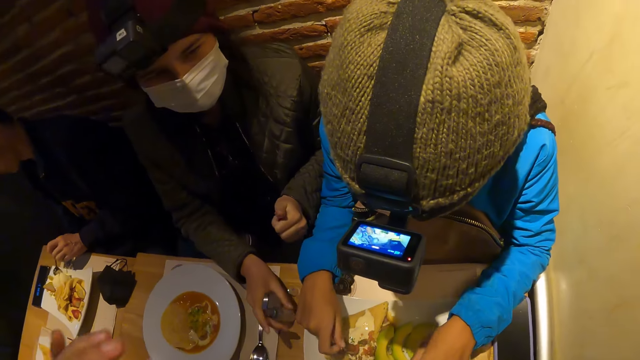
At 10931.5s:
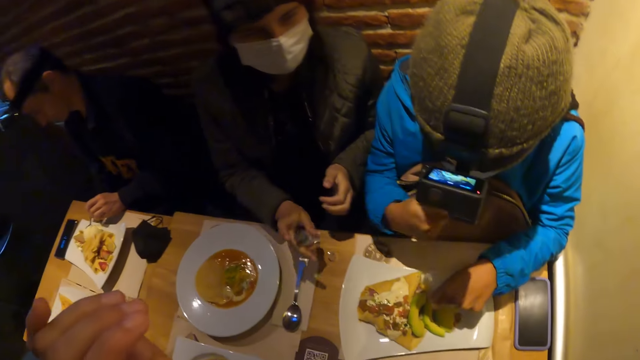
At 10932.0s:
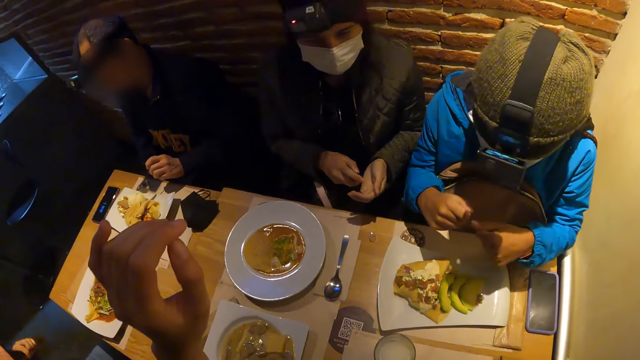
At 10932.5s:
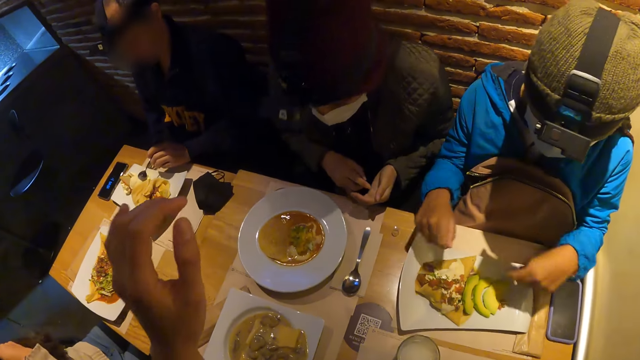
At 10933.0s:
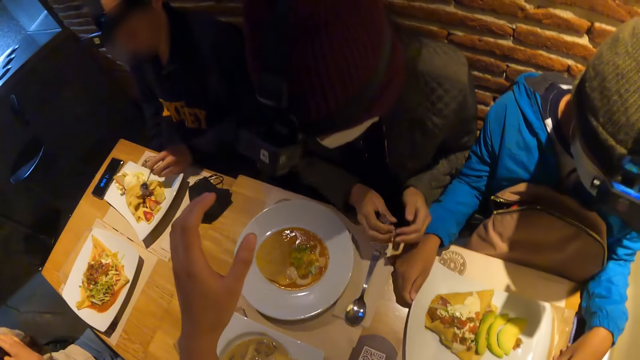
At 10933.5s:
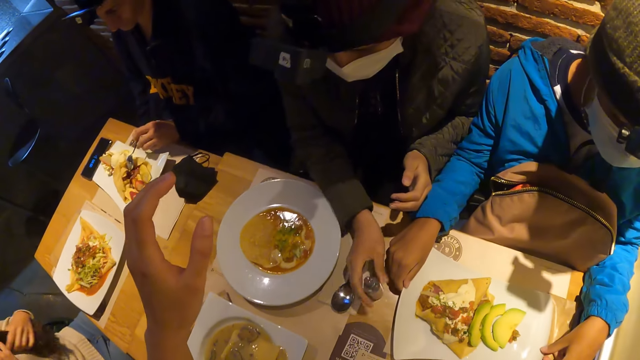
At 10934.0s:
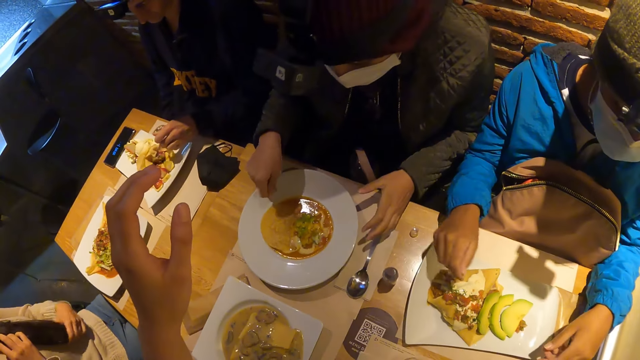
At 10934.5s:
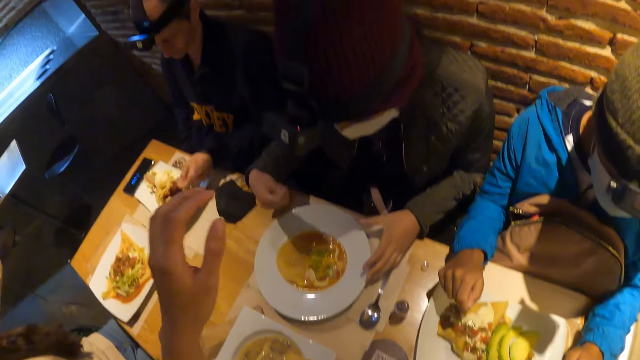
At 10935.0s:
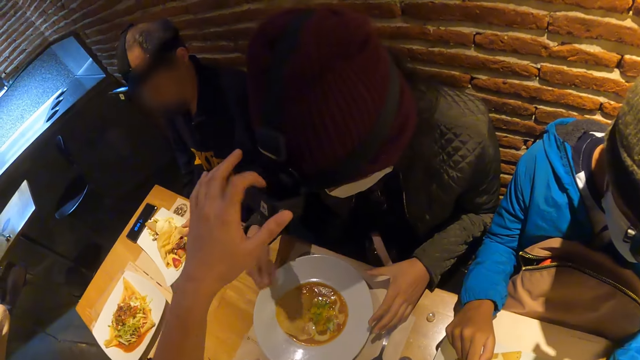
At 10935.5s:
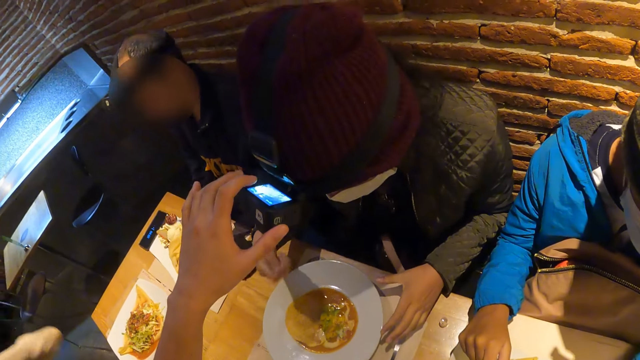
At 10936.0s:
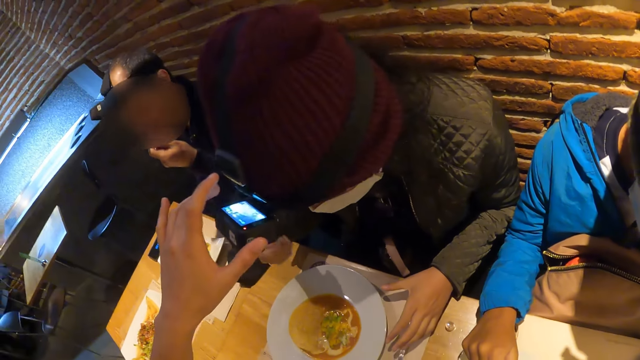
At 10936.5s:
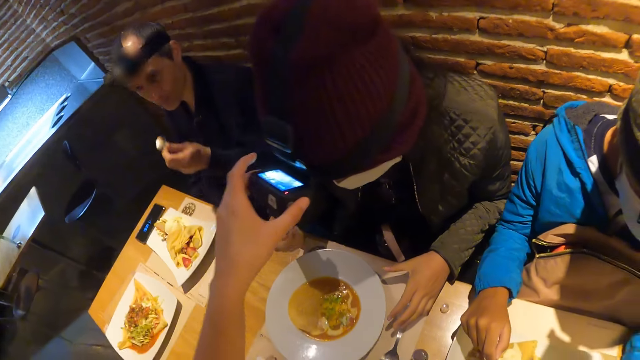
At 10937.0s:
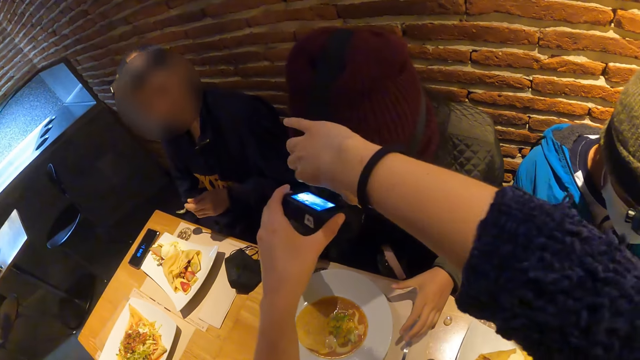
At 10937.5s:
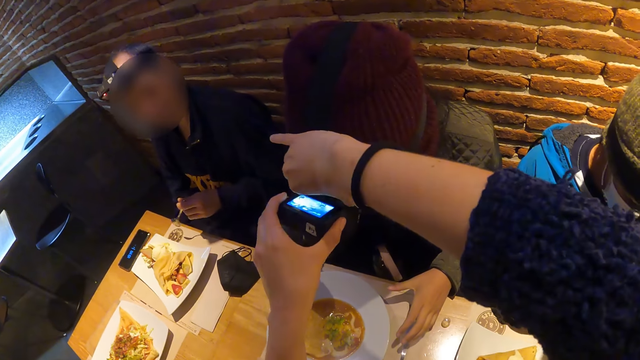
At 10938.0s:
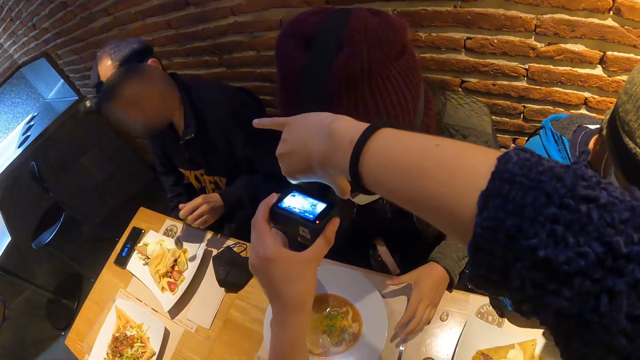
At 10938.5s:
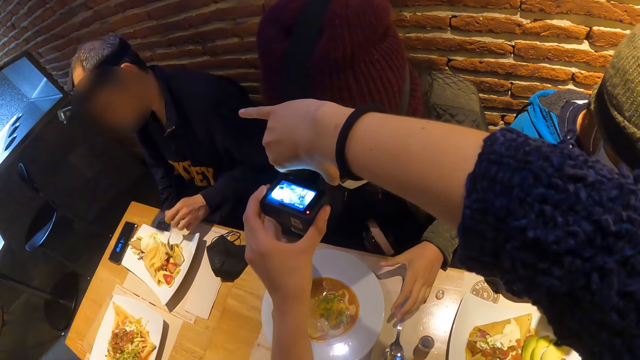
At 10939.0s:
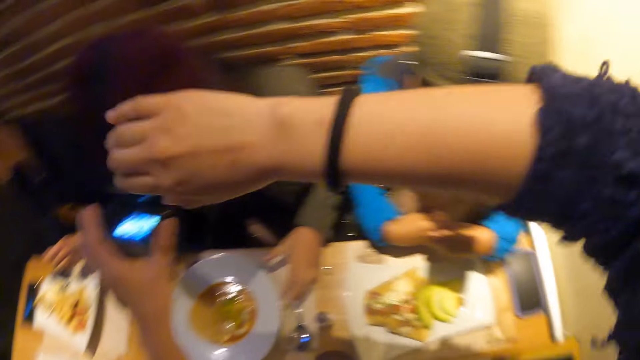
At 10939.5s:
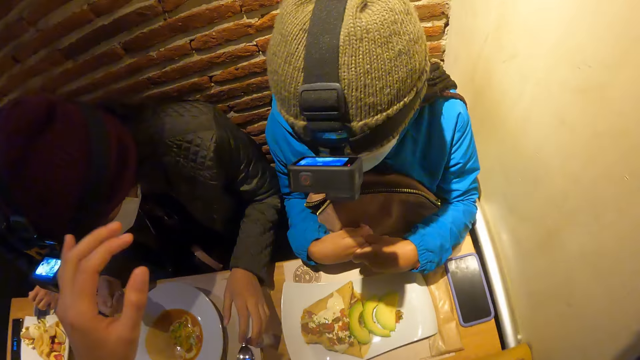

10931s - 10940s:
A woman picks the bottle of sanitizer from the table with her right hand. A man eats the food from the plate with the spoon in his left hand. The woman sprays the bottle of sanitizer on her left hand with her right hand and drops the bottle cap on the table with her right hand. The camera wearer adjusts a camera head strap on the woman's head with her left hand.

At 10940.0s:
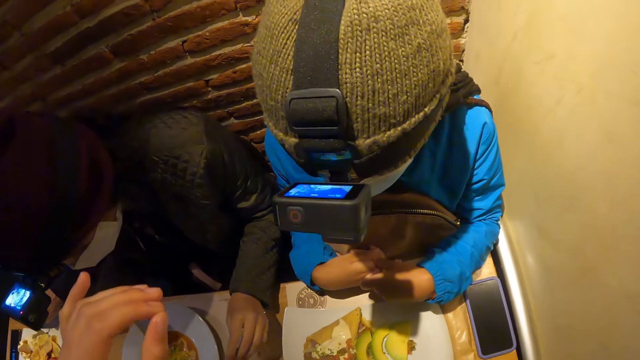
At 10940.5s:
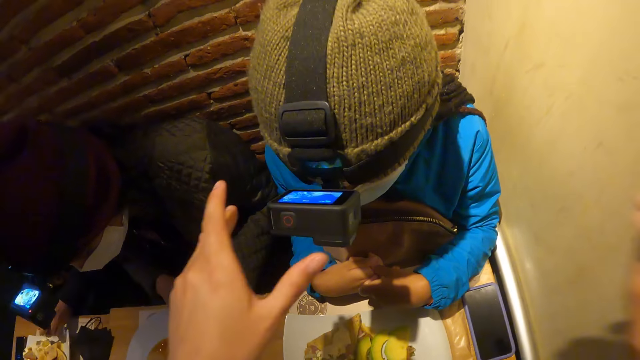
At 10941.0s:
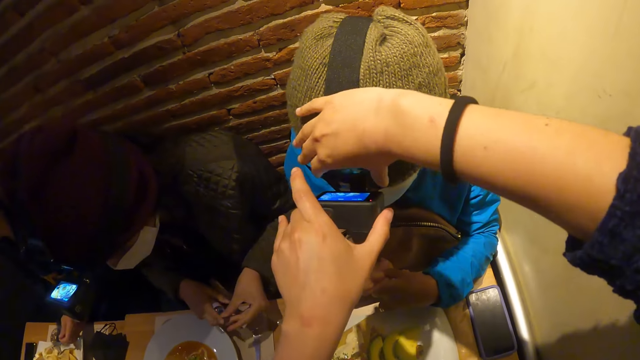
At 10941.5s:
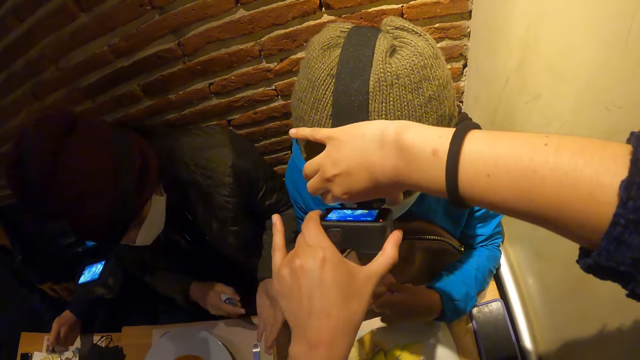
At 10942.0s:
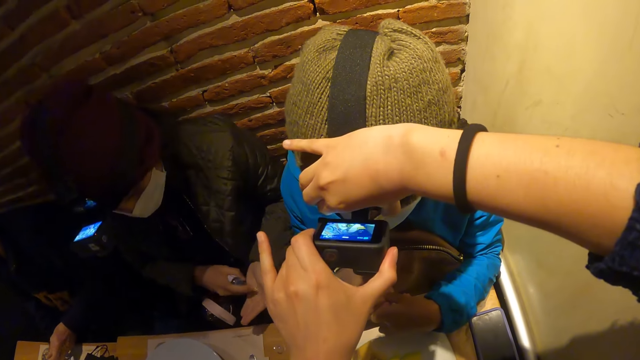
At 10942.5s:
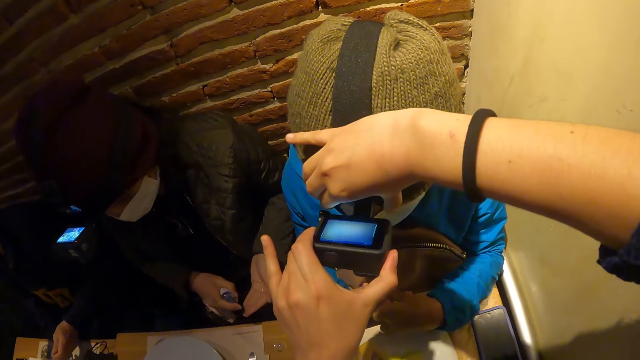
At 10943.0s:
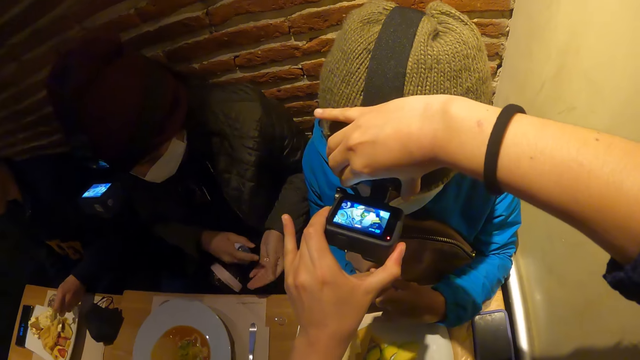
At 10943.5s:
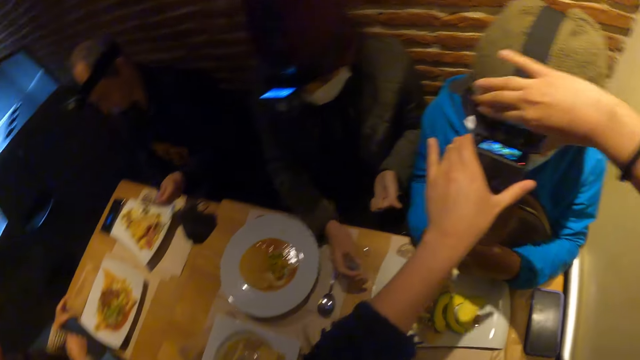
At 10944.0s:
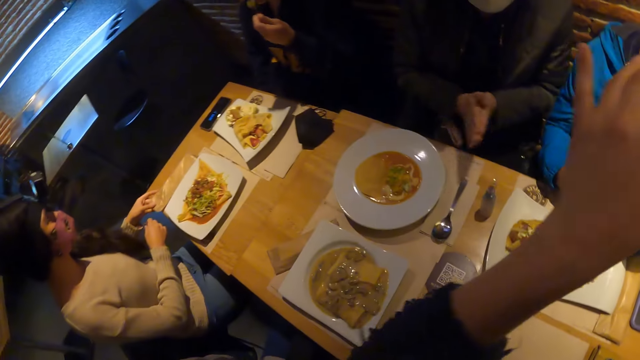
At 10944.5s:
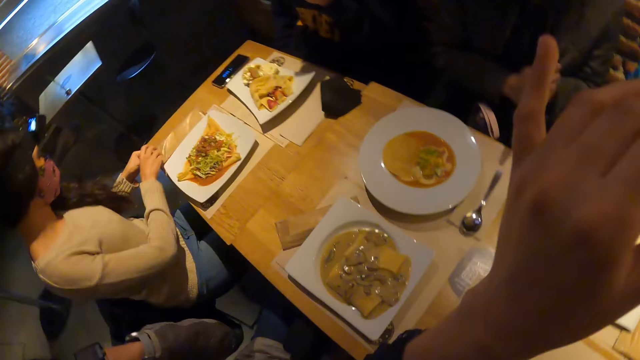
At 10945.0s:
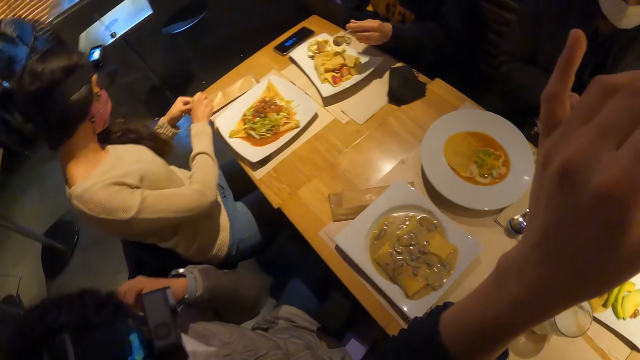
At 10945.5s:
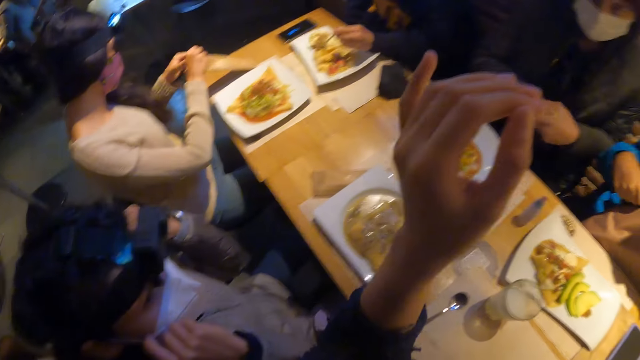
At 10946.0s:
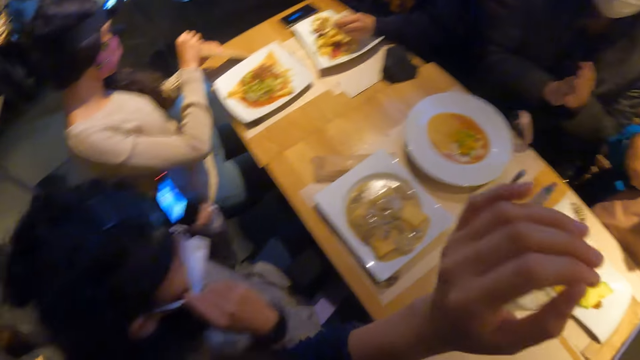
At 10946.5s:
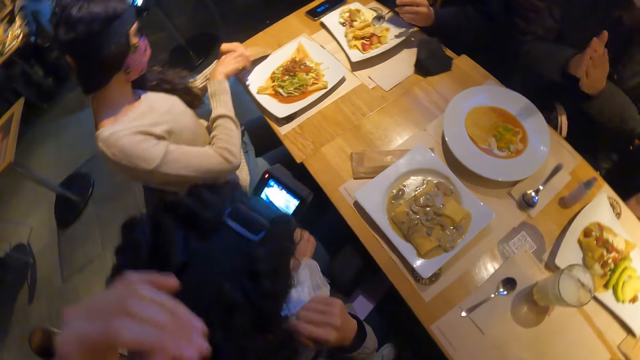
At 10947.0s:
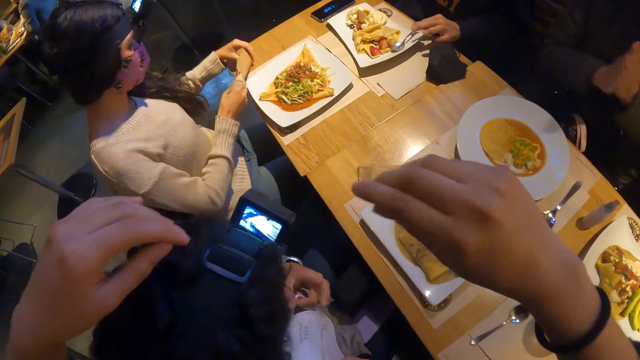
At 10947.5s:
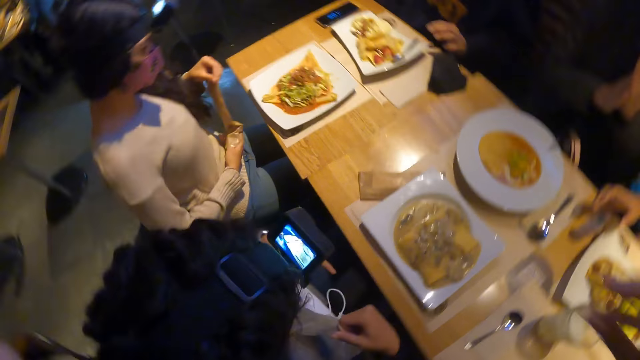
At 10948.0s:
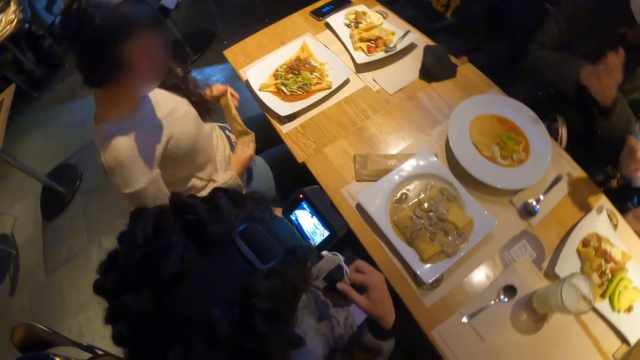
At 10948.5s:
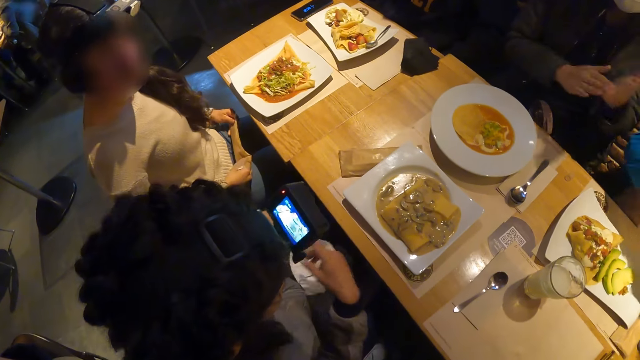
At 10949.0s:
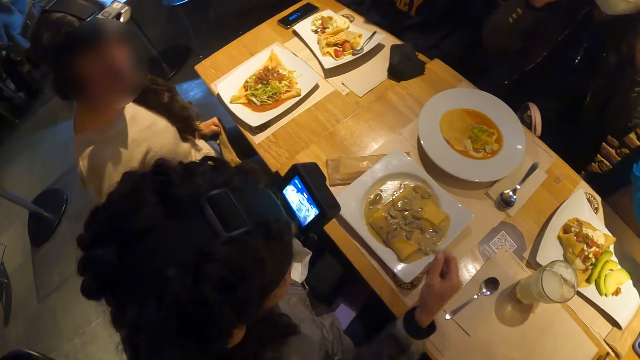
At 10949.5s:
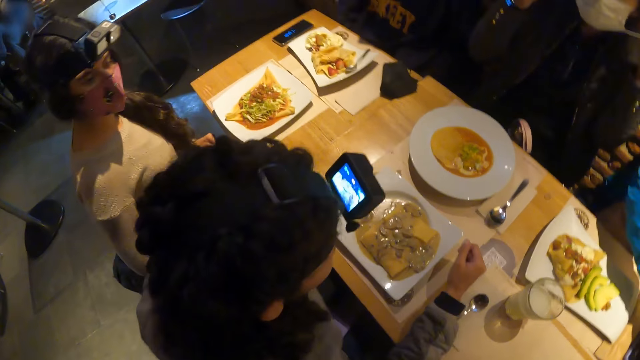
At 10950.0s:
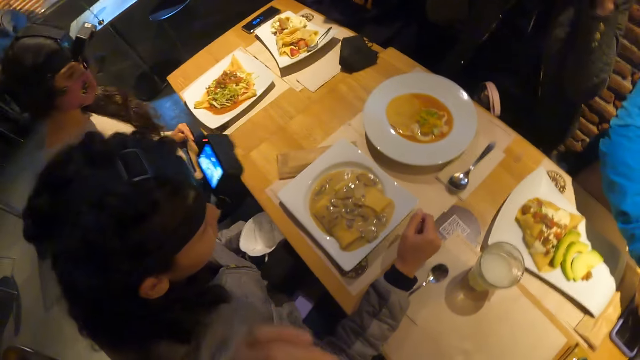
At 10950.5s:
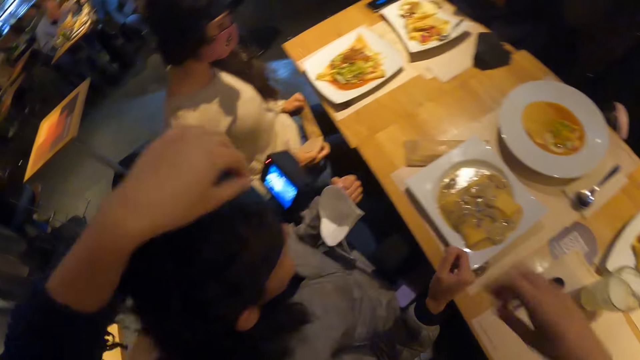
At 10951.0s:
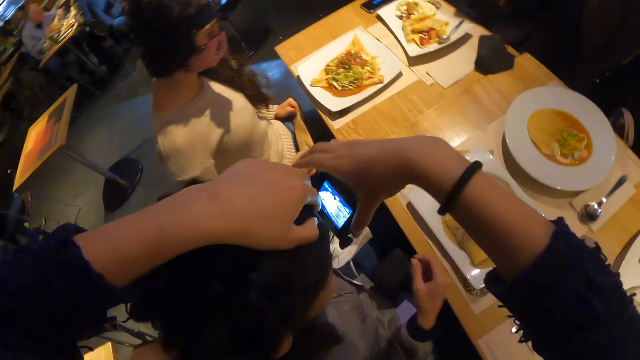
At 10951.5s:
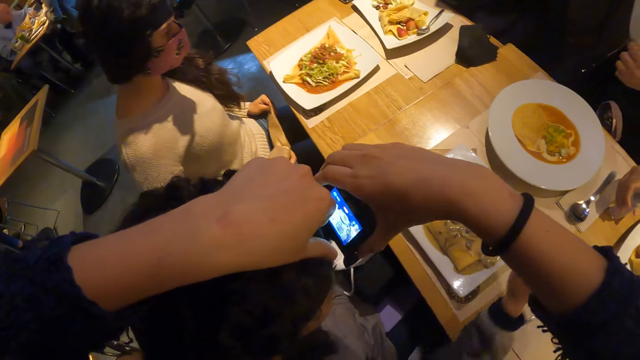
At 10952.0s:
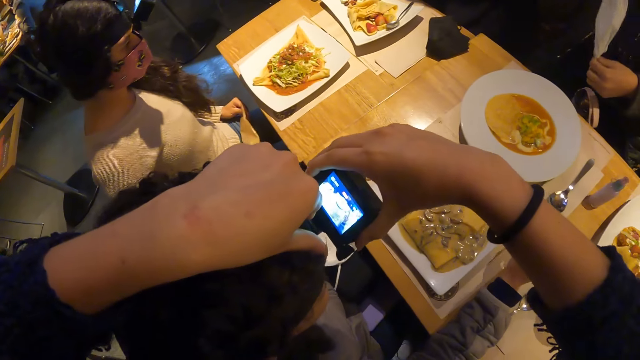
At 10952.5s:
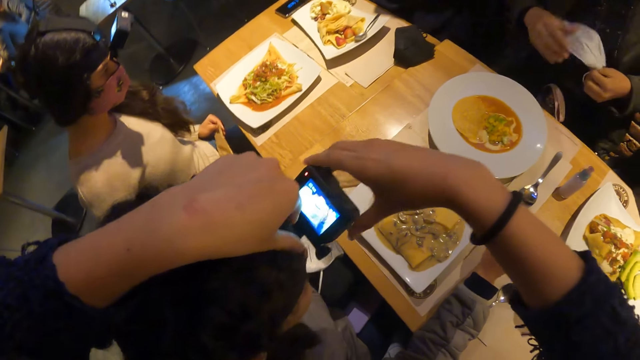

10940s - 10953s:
A woman picks up the bottle of sanitizer from the table with her left hand. She passes the bottle of sanitizer from her left hand to her right hand. The camera wearer adjusts the camera of a person. The first woman sprays the bottle of sanitizer on her left hand with her right hand. She drops the bottle cap on the table with her right hand. Another woman holds a paper bag on the table with her left hand. A third woman opens the paper bag with both hands. The camera wearer adjusts the camera of another person. A man drops the spoon on the plate of food with his left hand. A fourth woman picks up the bottle of sanitizer from the table with her right hand. The camera wearer adjusts a camera head strap on a fifth woman's head with both hands. The fourth woman drops the bottle of sanitizer on the table with her right hand.
